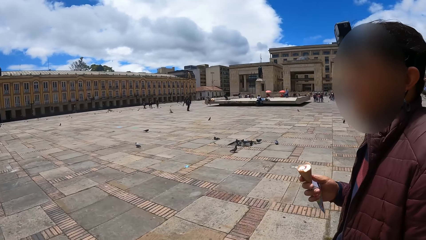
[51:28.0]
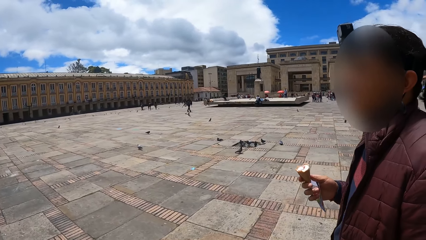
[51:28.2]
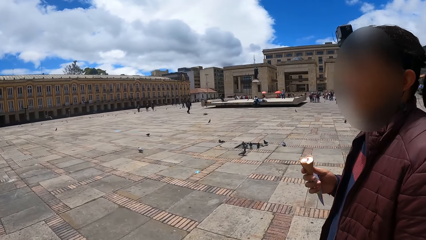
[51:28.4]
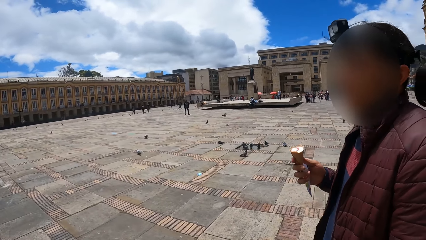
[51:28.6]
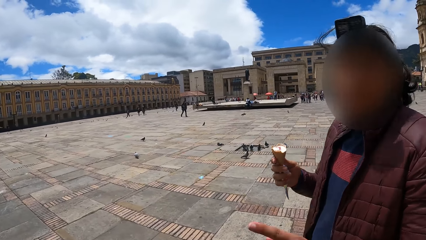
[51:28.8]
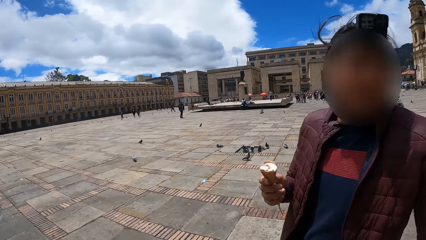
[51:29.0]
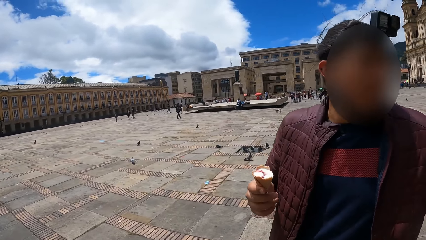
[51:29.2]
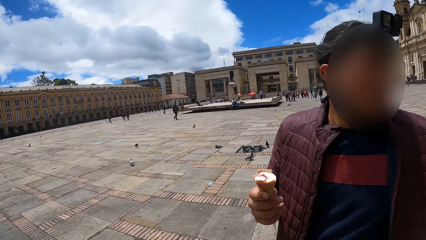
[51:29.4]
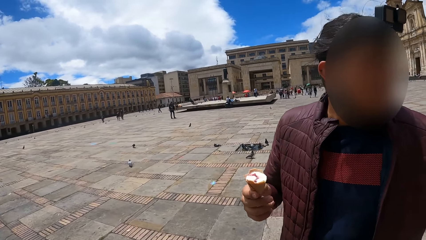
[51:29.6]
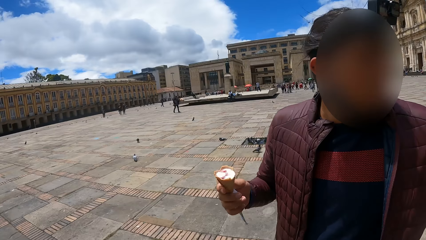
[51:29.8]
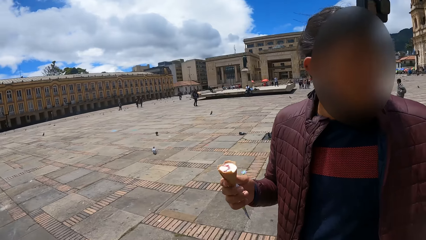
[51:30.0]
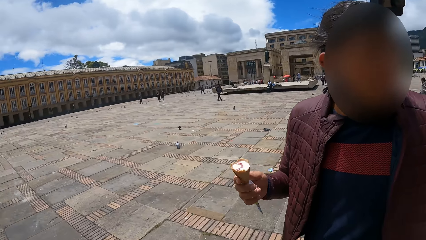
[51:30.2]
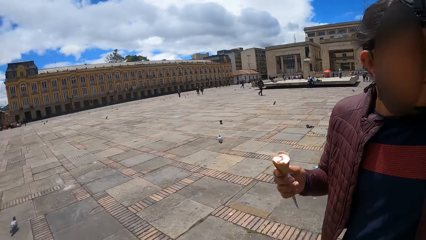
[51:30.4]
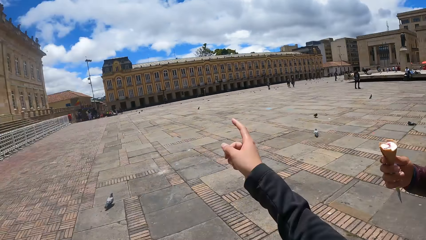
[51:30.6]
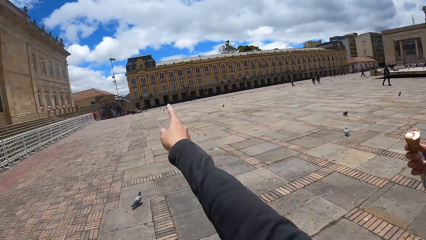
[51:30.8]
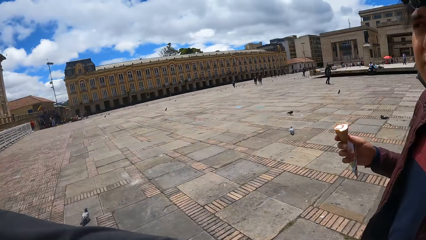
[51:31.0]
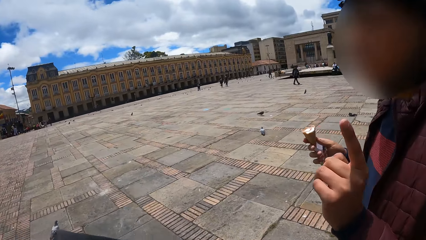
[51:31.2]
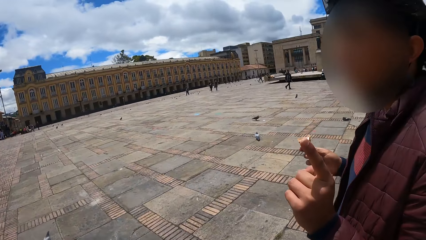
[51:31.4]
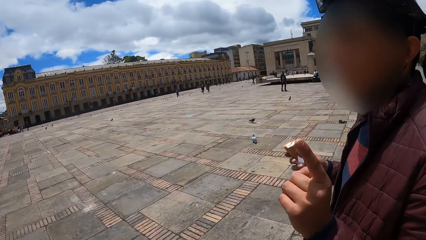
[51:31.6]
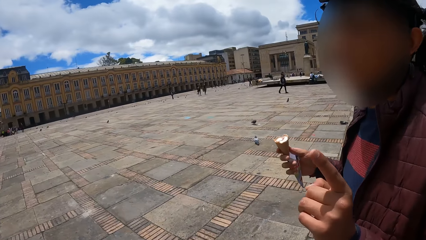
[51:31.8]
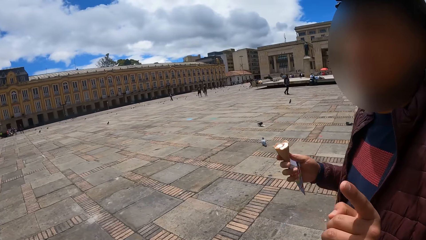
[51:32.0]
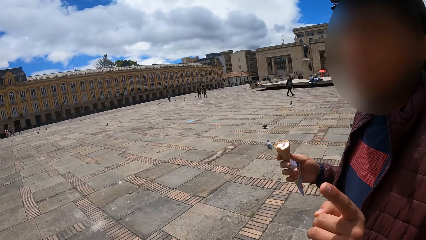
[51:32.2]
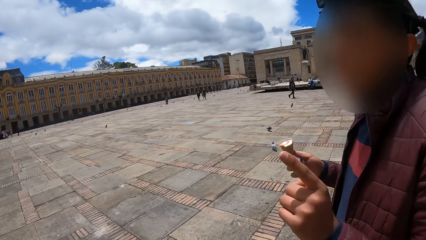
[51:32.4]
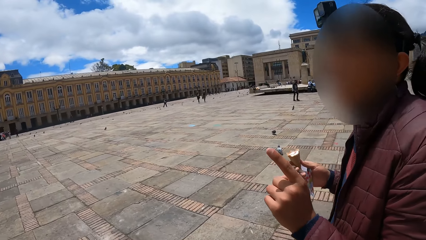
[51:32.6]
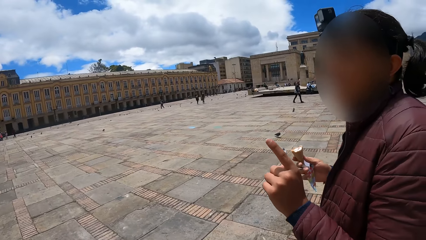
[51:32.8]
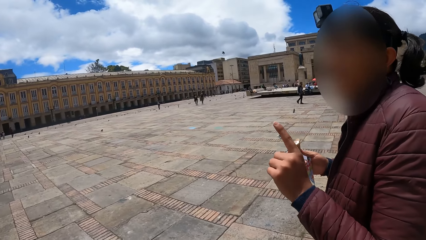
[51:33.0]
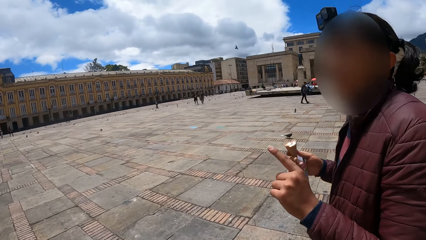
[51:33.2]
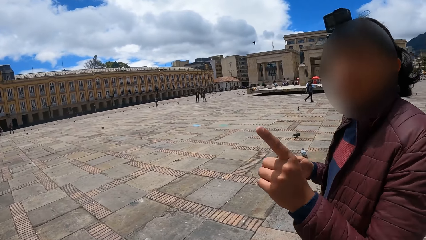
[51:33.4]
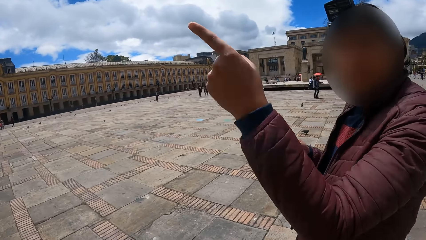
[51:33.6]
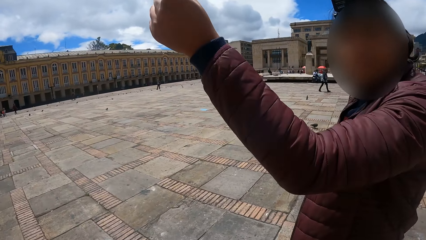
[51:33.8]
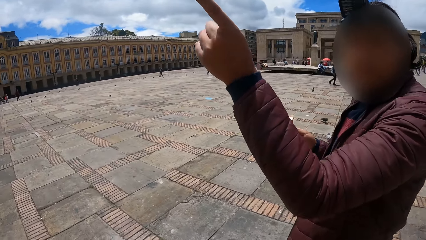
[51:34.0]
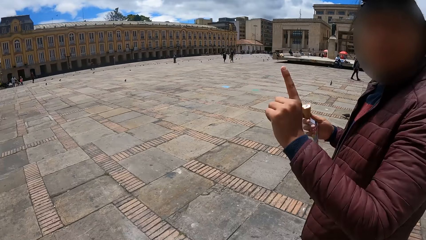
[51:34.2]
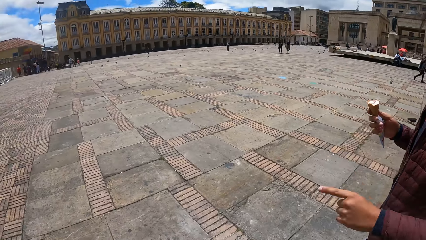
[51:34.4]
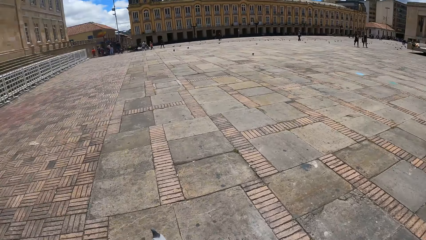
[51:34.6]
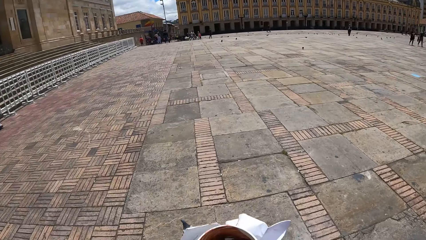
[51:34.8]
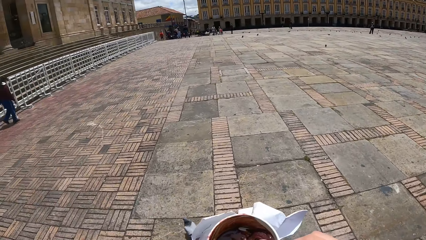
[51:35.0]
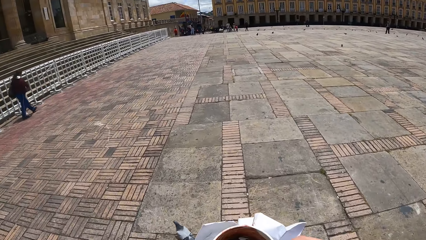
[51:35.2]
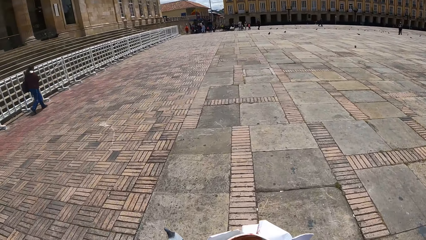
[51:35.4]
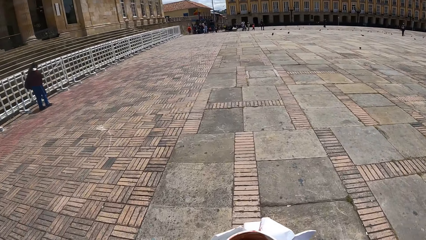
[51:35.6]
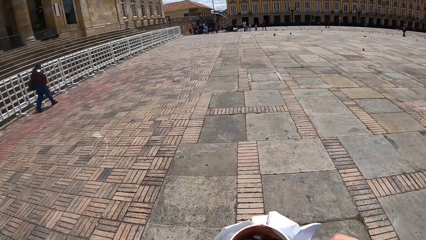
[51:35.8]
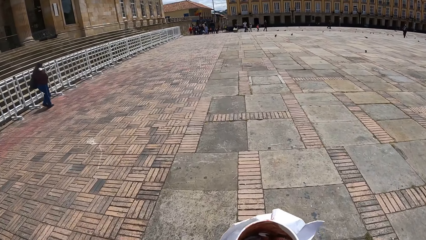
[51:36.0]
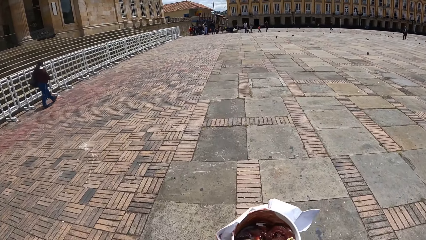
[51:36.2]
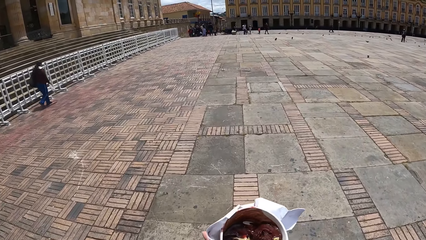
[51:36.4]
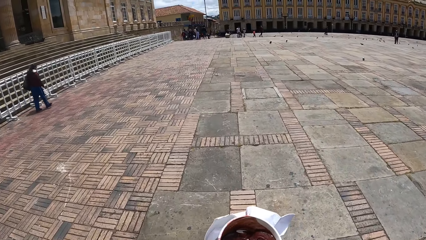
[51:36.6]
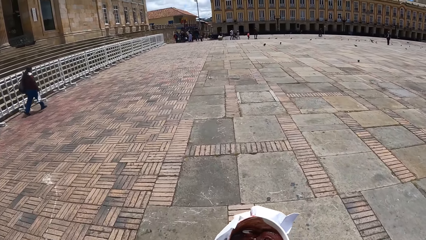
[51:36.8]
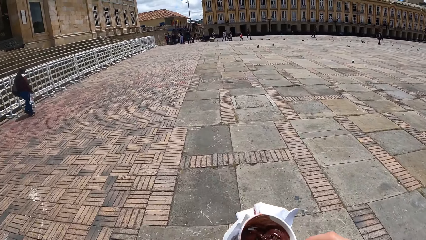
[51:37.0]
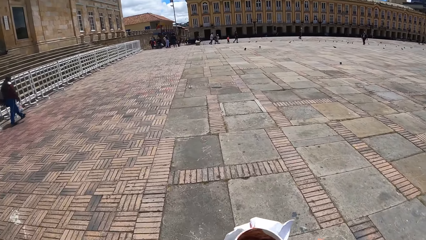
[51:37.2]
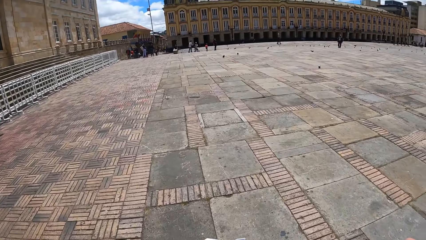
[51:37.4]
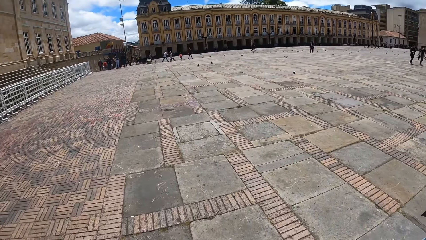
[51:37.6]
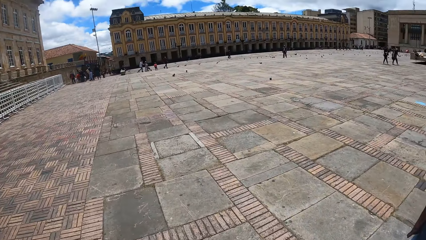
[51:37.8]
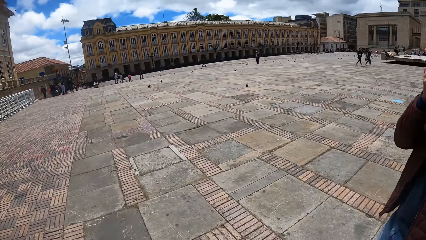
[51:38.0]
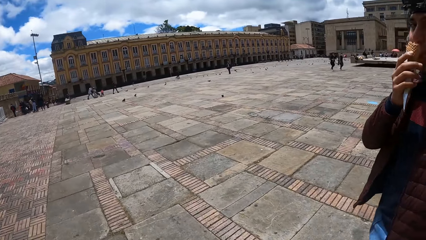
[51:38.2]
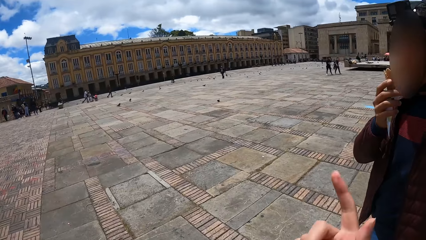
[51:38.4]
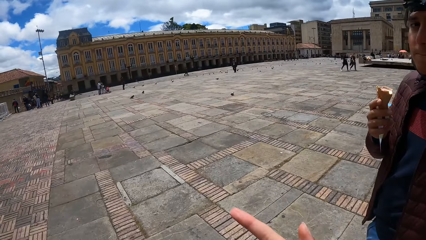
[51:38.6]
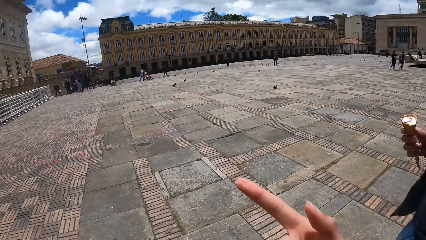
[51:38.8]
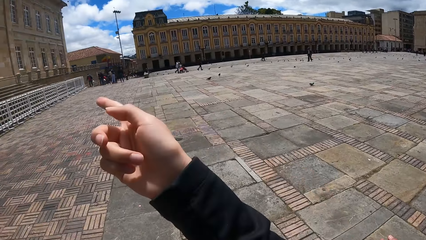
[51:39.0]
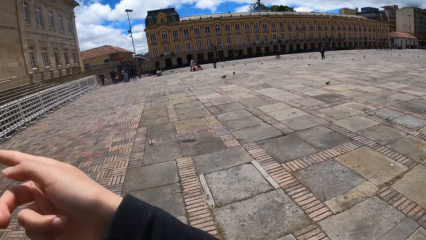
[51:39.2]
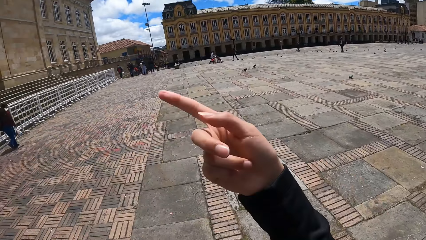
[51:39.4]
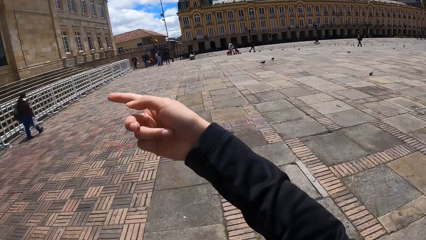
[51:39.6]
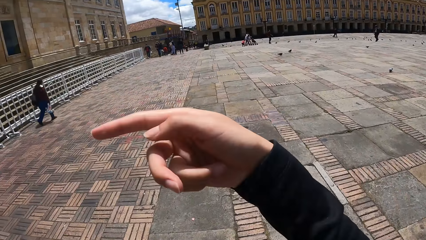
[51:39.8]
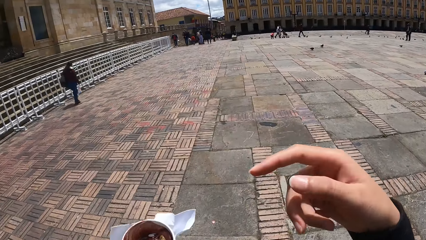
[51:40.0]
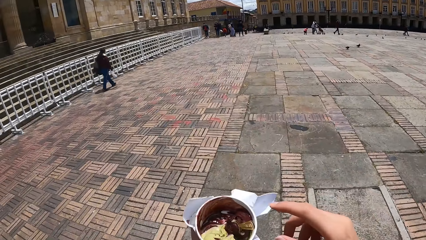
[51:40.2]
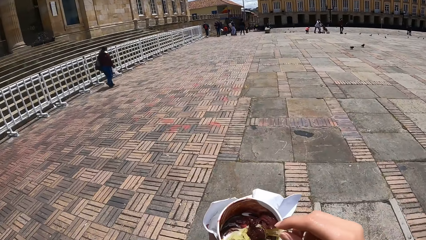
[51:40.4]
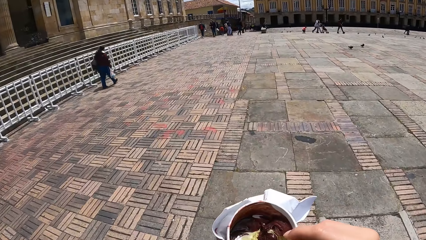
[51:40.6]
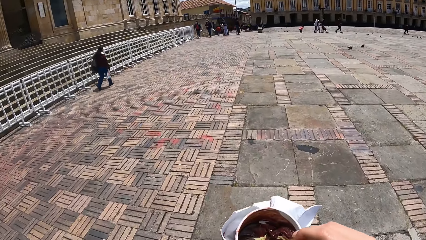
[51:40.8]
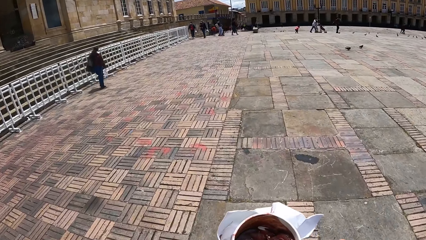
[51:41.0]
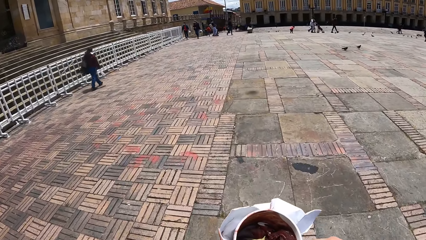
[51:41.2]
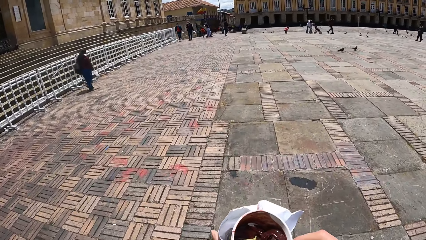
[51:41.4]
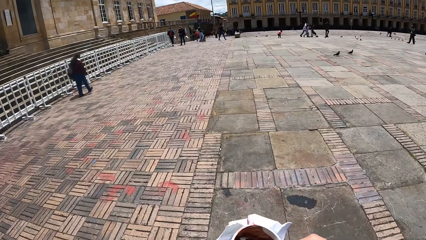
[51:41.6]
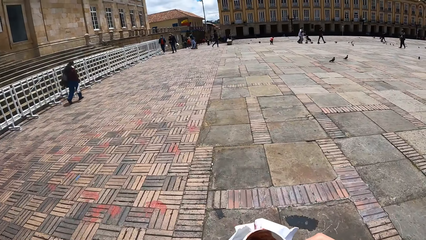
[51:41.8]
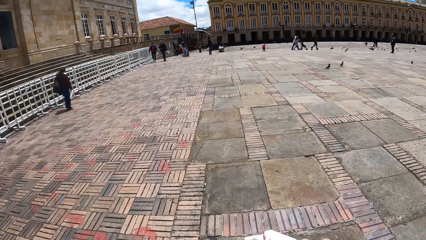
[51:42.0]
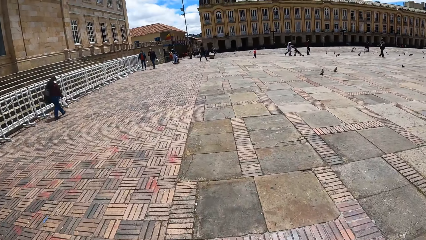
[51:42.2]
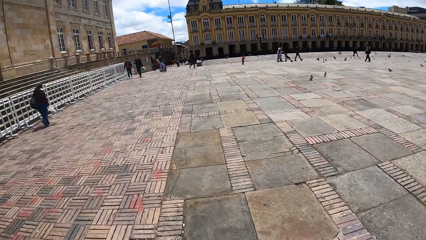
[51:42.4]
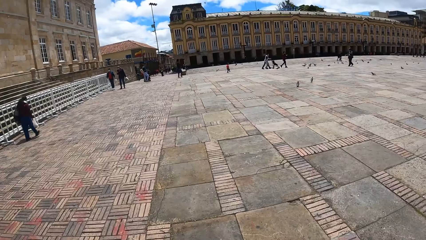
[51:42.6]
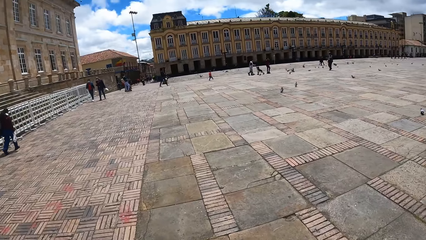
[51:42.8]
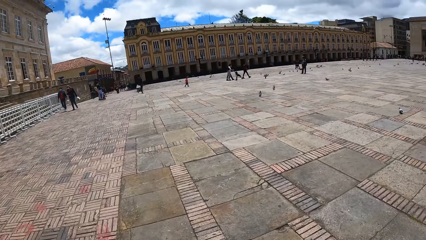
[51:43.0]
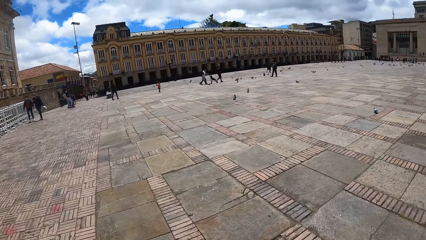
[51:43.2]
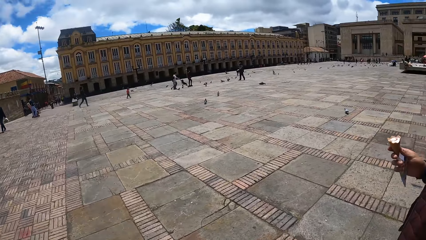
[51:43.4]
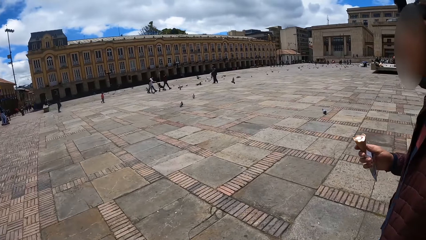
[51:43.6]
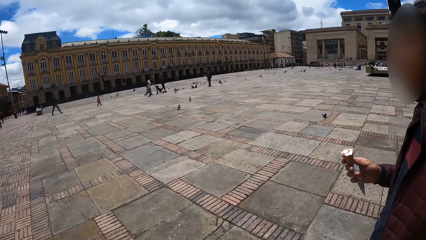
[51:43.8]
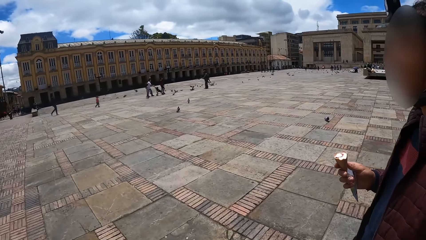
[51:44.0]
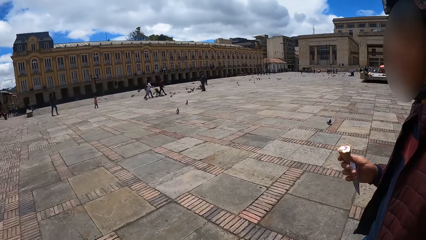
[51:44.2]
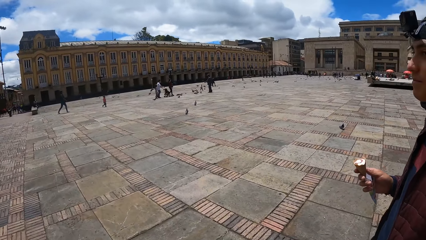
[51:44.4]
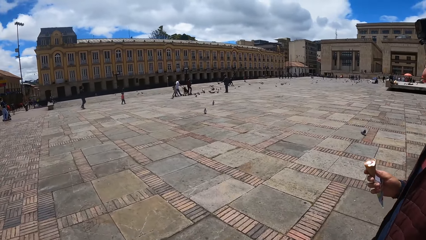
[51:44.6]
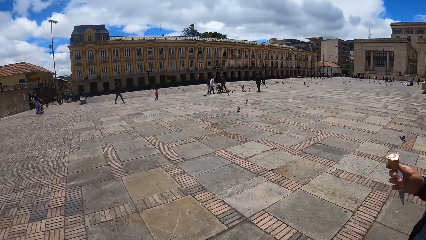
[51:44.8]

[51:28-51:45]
The camera wearer signals with a finger. They walk around. A man eats ice cream. The camera wearer signals with a finger. The man walks on the sidewalk. The camera wearer walks on the sidewalk. They scoop the ice cream.
